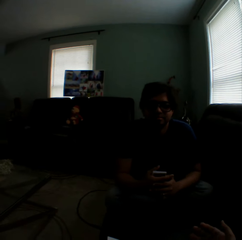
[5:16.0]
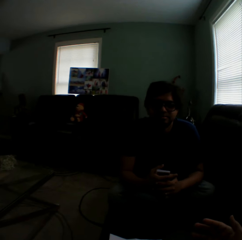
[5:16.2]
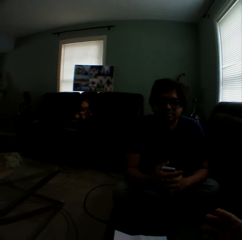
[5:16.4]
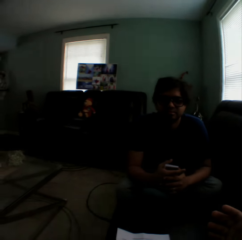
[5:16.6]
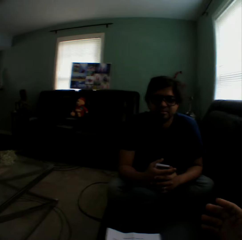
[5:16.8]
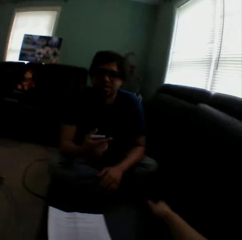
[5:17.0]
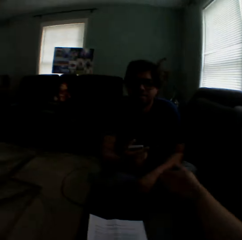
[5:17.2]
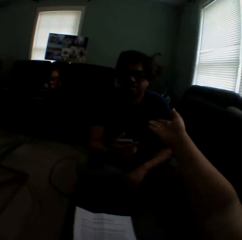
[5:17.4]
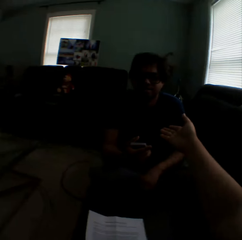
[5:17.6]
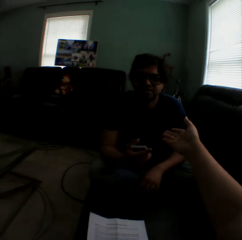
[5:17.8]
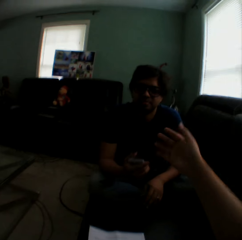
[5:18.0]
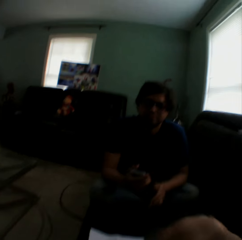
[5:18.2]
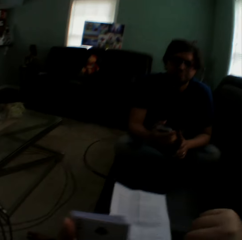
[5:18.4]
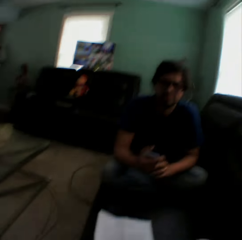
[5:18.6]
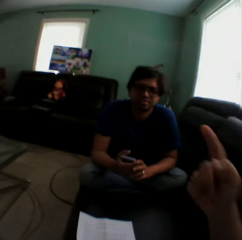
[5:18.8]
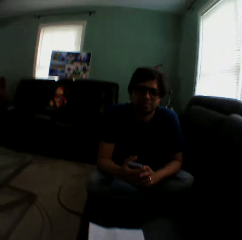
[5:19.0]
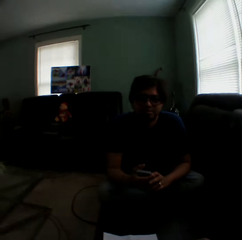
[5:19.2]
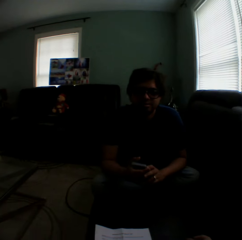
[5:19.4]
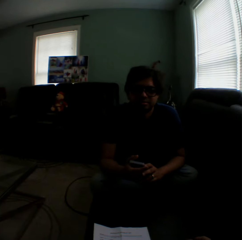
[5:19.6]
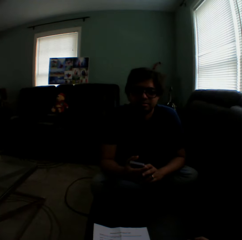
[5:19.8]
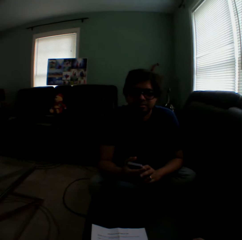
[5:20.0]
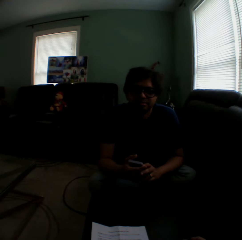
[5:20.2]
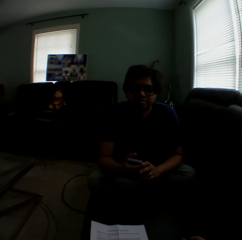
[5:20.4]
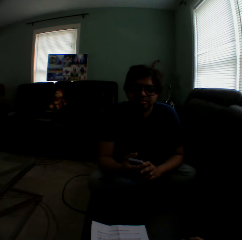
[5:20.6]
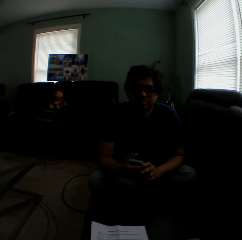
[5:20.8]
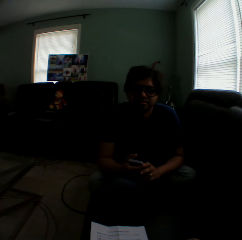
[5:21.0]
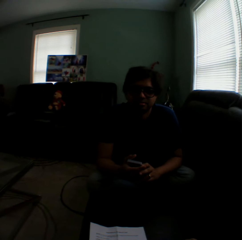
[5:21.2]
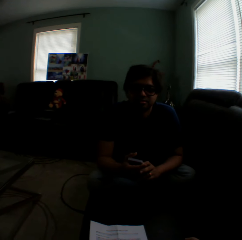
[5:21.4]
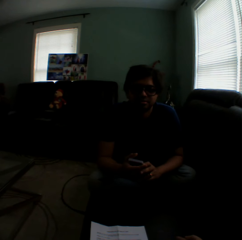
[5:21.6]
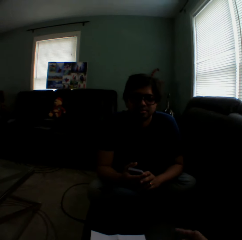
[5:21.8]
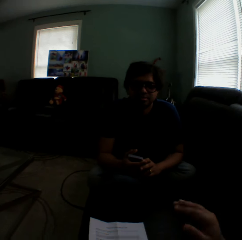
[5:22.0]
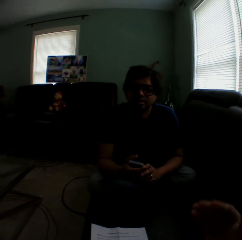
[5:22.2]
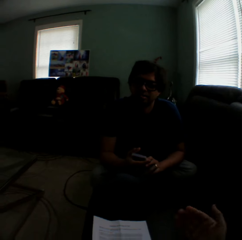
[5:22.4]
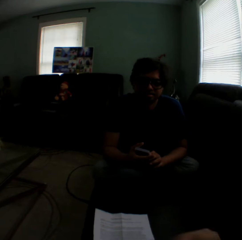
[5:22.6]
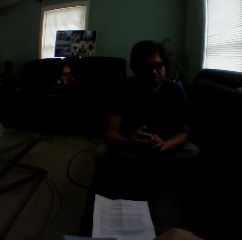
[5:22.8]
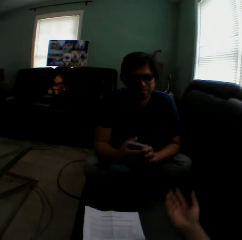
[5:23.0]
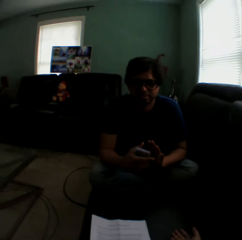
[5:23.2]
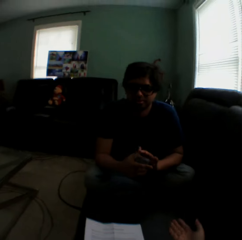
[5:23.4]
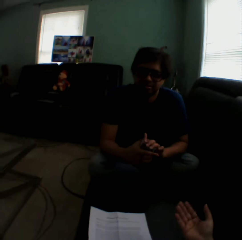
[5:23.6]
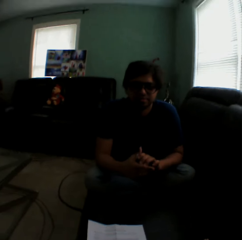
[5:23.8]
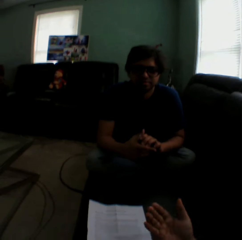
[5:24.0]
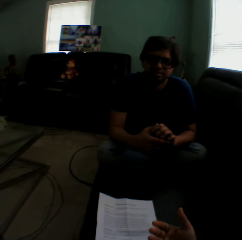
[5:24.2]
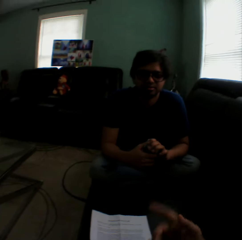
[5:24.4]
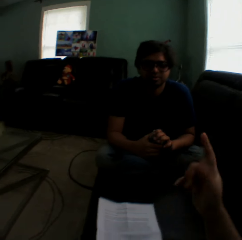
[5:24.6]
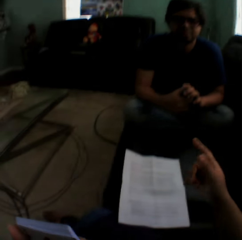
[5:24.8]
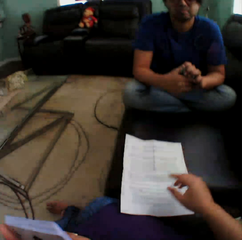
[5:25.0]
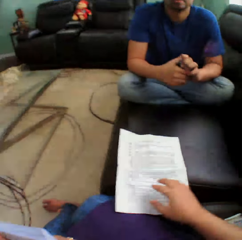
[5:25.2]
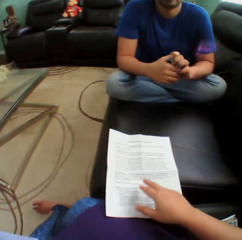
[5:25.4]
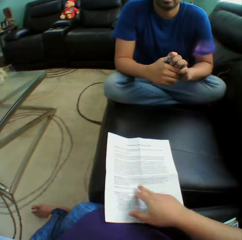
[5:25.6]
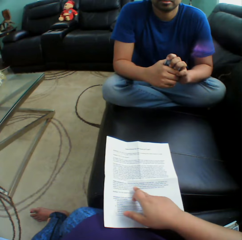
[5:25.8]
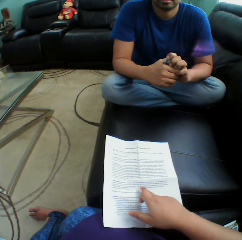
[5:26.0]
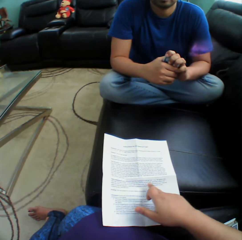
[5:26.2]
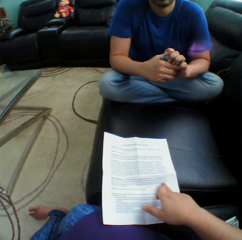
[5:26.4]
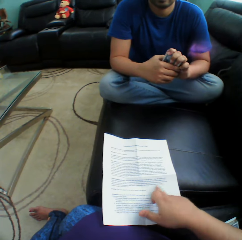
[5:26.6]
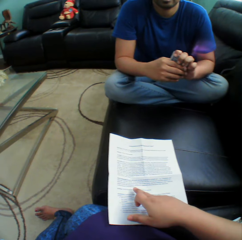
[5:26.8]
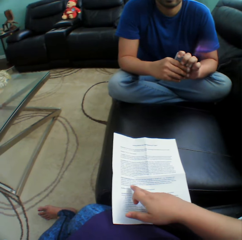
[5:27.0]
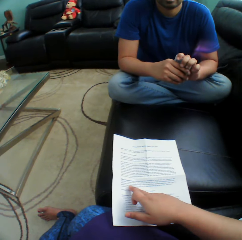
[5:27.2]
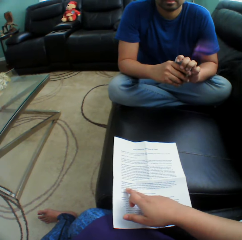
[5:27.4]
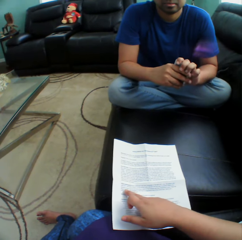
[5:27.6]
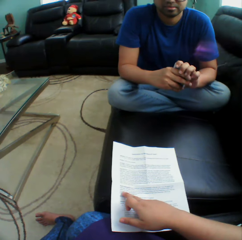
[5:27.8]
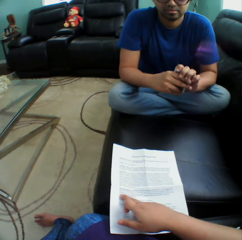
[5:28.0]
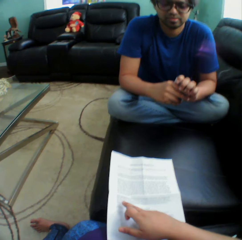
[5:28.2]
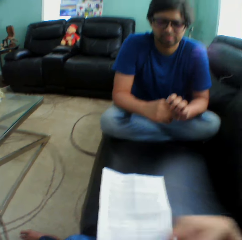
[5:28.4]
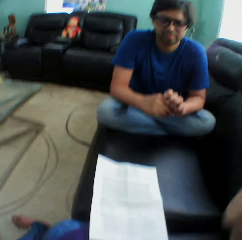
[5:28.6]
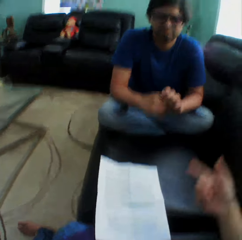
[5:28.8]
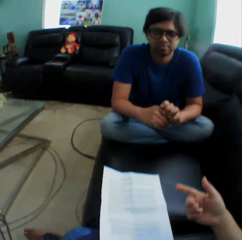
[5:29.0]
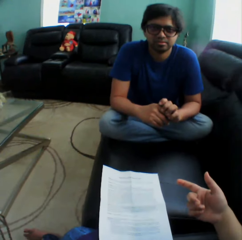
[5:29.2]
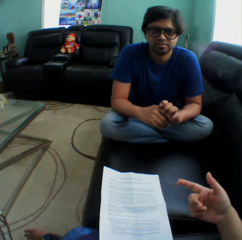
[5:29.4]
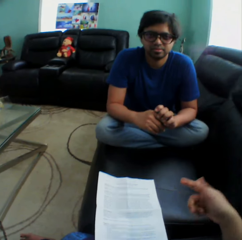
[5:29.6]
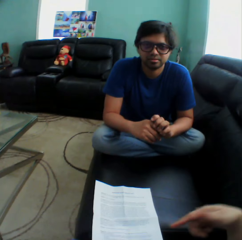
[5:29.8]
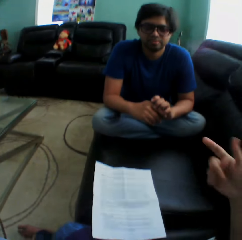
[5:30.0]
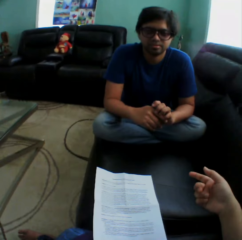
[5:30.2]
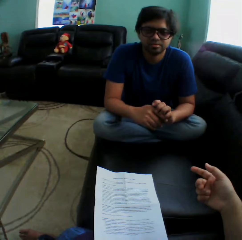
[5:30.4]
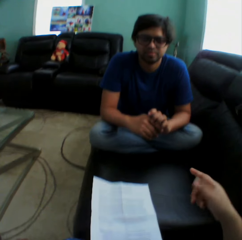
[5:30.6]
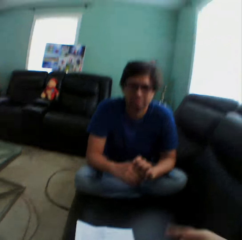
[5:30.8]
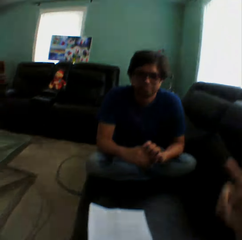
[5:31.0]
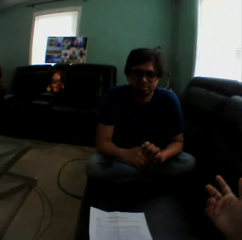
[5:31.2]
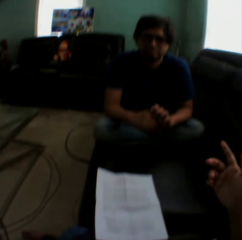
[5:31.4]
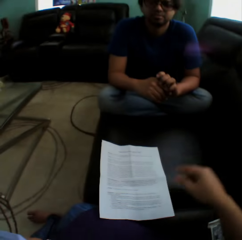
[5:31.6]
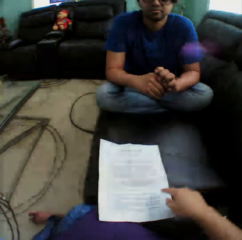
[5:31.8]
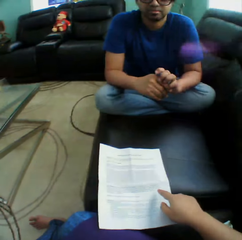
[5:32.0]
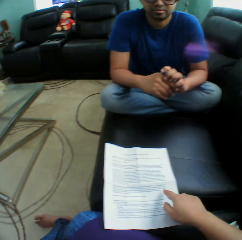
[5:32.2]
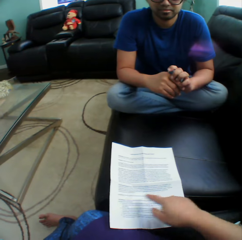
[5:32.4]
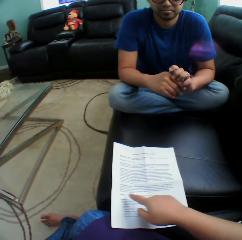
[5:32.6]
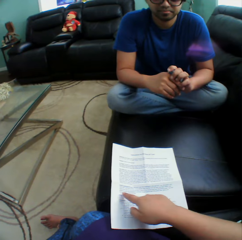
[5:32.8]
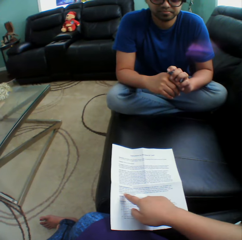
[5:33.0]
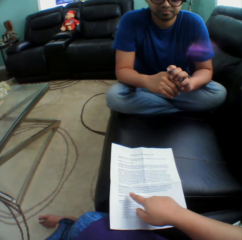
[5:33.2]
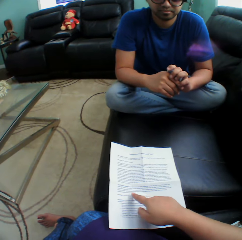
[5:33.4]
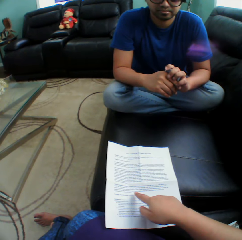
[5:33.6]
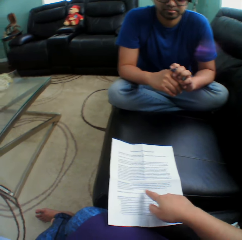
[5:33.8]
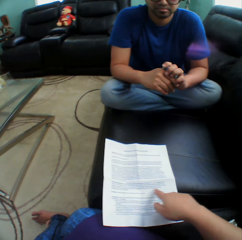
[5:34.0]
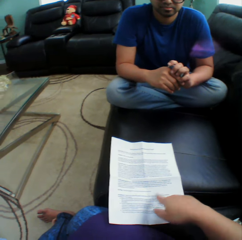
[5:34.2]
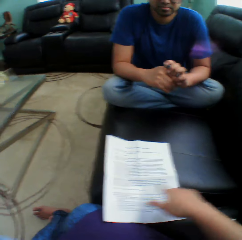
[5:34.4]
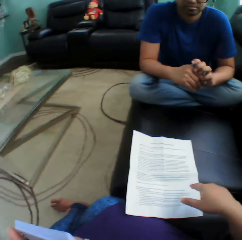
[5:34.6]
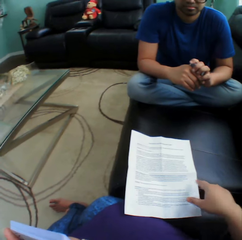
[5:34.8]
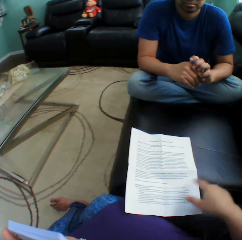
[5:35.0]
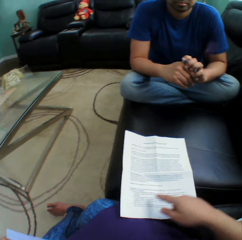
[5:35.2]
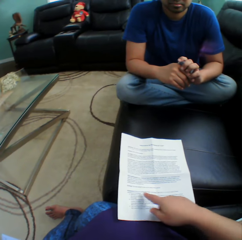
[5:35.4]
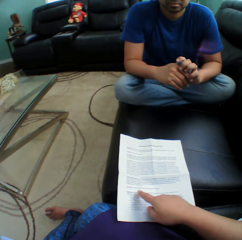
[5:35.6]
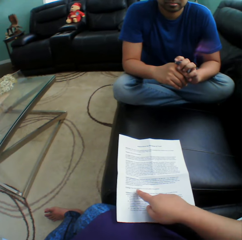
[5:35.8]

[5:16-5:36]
The camera wearer turns to the side. A man straightens a cloth. The man stares at the camera wearer. The man holds playing cards. The camera wearer moves hands around. They touch a paper on a couch and hold the paper on the couch. They move hands around, turn to the side, and read on the paper.

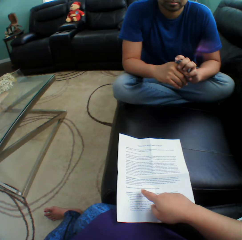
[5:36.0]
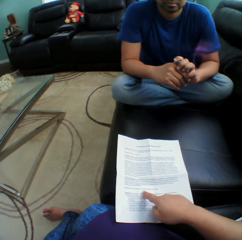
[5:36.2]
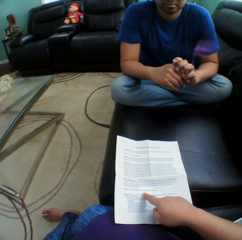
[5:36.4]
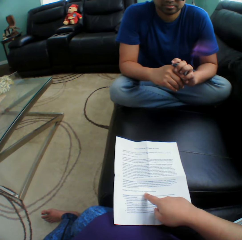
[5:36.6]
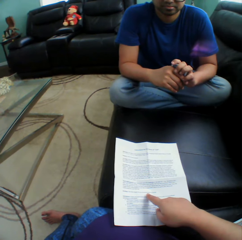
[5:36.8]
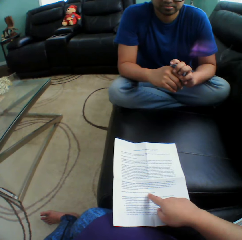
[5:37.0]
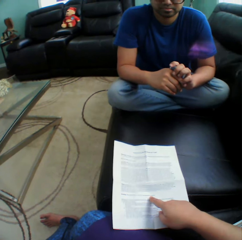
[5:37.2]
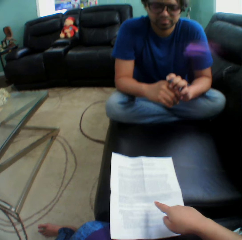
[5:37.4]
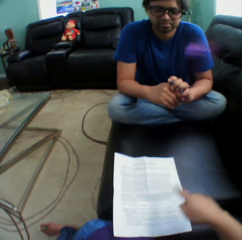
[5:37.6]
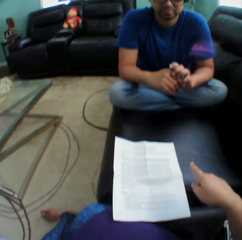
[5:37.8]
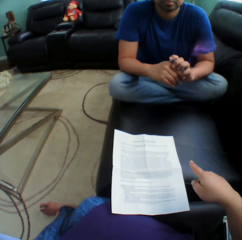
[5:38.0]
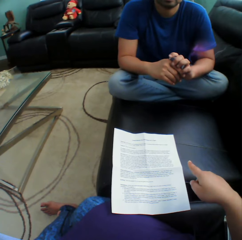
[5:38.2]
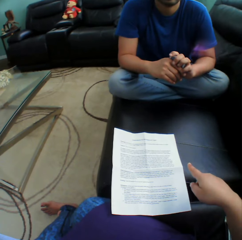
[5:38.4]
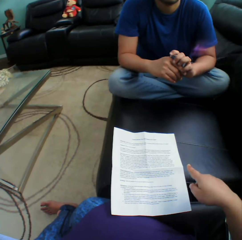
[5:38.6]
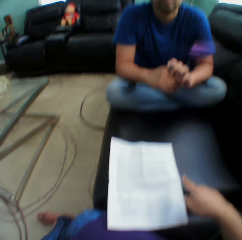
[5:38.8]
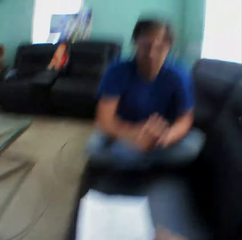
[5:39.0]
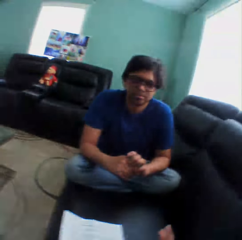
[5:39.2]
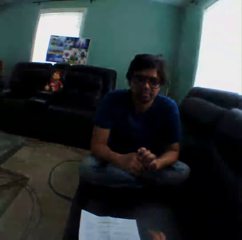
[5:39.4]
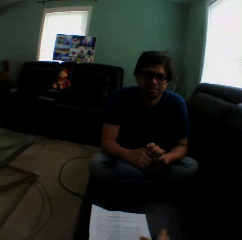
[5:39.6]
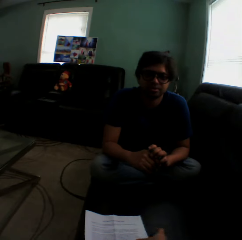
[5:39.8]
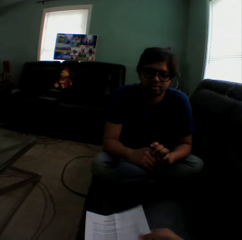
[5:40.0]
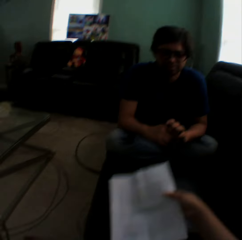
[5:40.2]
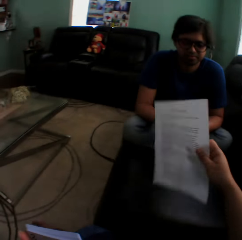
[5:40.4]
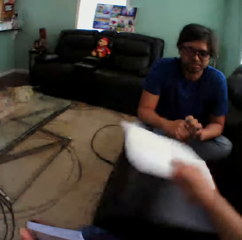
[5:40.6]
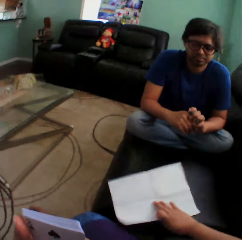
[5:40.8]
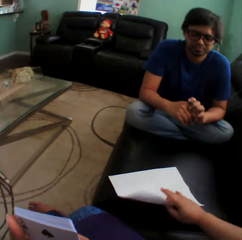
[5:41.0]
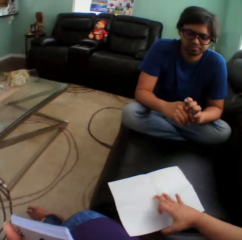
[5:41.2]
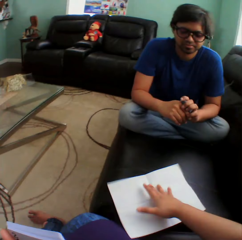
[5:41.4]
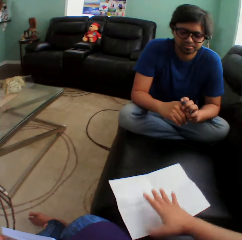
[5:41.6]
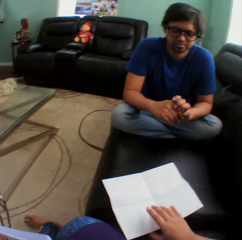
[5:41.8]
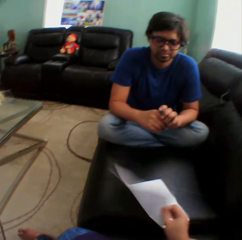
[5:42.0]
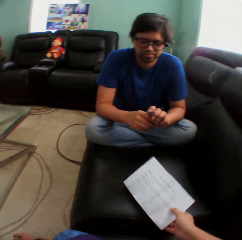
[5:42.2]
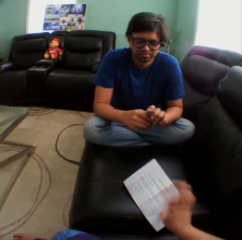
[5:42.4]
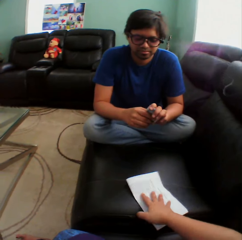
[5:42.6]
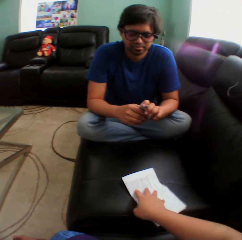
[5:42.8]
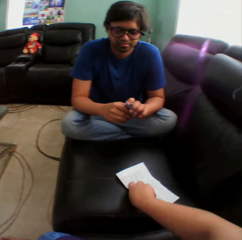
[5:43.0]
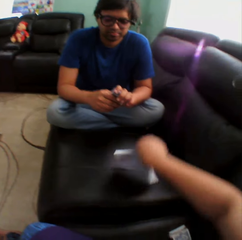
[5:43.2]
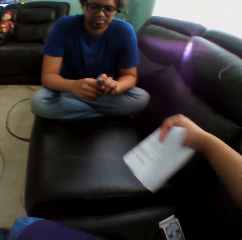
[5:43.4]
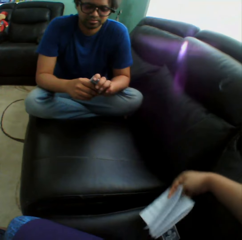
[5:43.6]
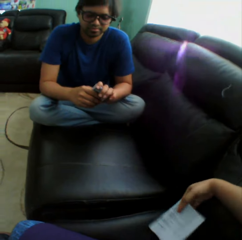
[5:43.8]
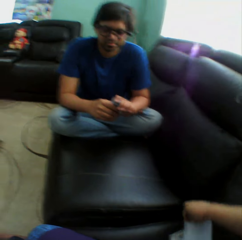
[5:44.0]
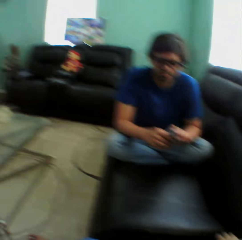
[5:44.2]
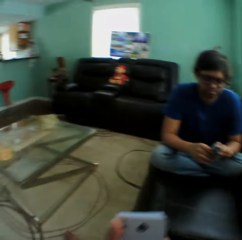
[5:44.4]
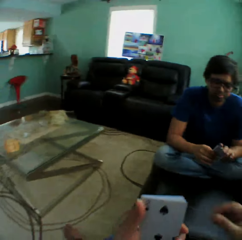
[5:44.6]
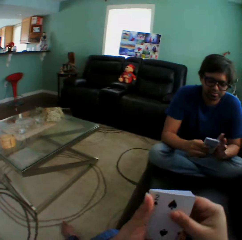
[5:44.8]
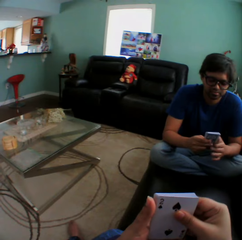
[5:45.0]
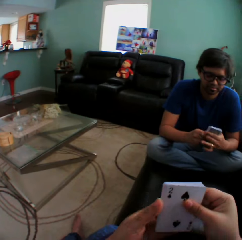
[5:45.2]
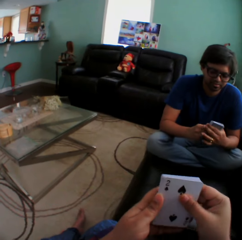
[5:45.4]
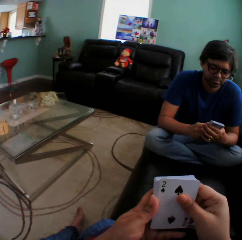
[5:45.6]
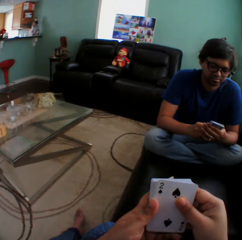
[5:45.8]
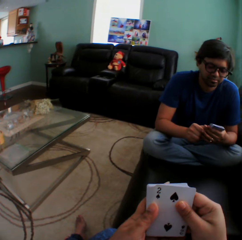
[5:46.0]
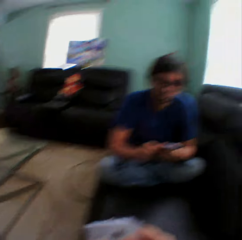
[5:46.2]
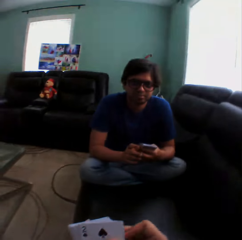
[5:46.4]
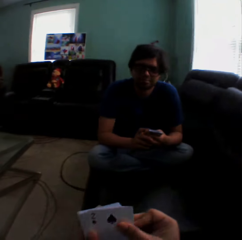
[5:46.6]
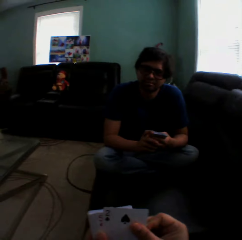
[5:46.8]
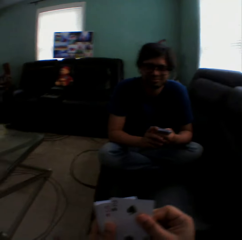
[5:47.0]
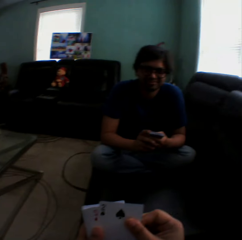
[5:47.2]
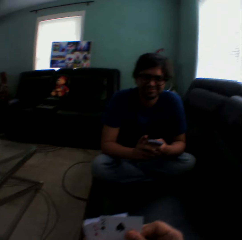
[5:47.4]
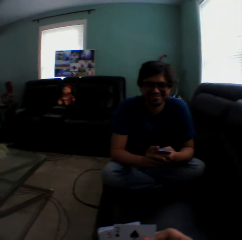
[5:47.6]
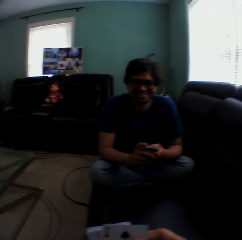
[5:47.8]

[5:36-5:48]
The camera wearer holds a paper on the couch. They turn to the side. They hold the paper, turn the paper on the couch, and fold the paper. They hold the paper on the couch. They turn to the side. They arrange cards in a hand. They hold playing cards. A person arranges cards in a hand. The camera wearer turns to the side.
